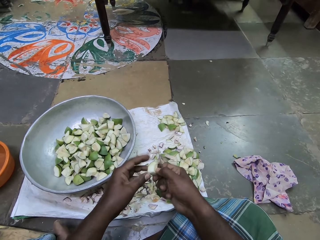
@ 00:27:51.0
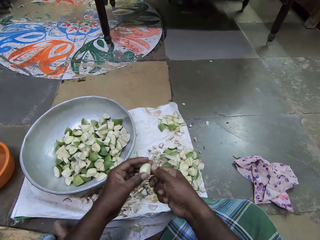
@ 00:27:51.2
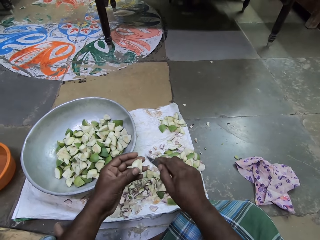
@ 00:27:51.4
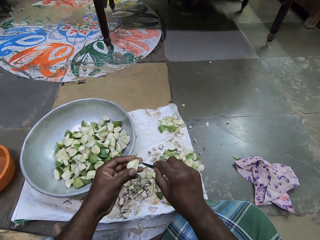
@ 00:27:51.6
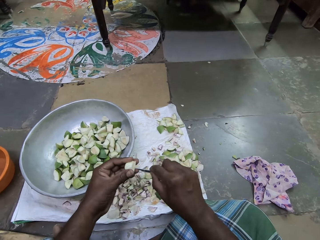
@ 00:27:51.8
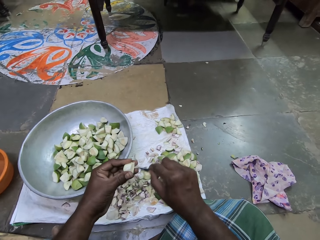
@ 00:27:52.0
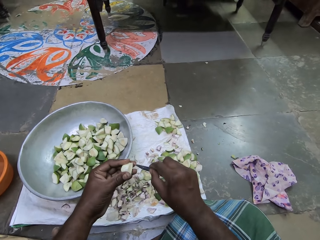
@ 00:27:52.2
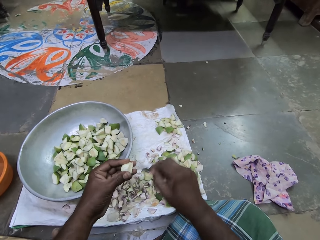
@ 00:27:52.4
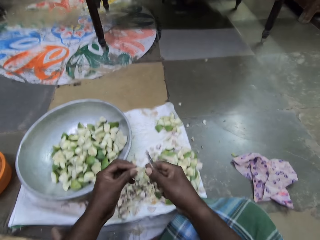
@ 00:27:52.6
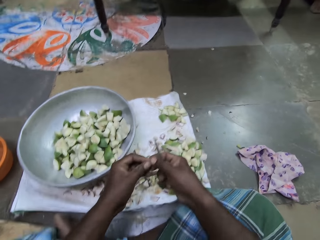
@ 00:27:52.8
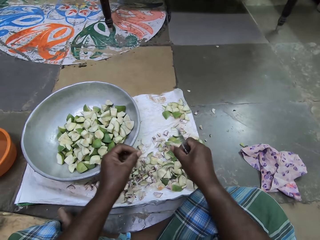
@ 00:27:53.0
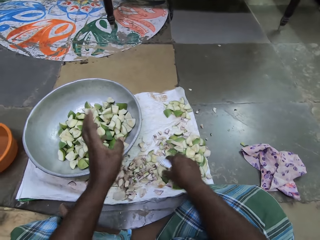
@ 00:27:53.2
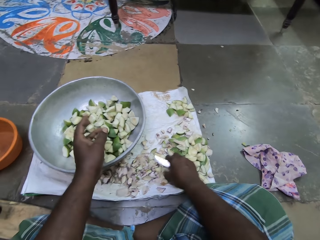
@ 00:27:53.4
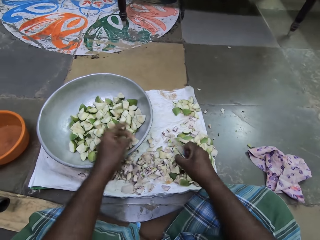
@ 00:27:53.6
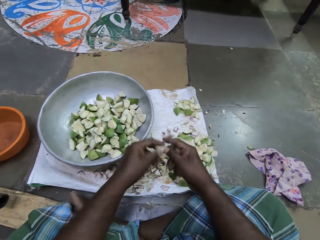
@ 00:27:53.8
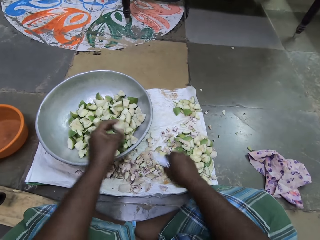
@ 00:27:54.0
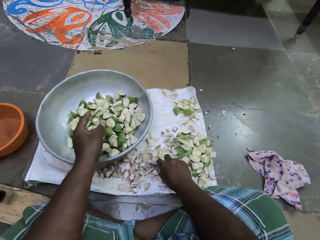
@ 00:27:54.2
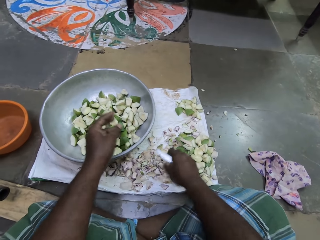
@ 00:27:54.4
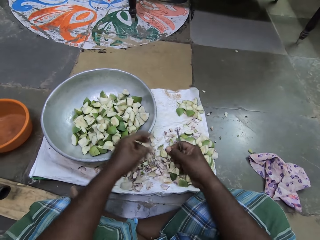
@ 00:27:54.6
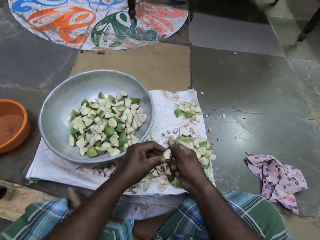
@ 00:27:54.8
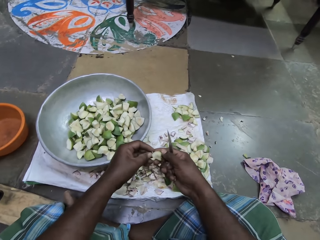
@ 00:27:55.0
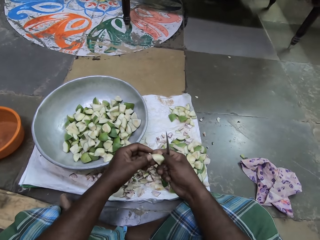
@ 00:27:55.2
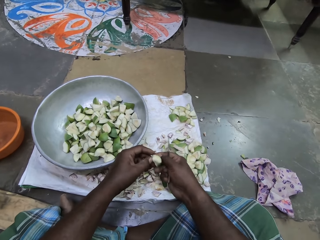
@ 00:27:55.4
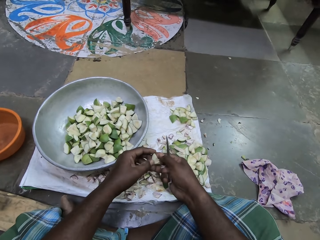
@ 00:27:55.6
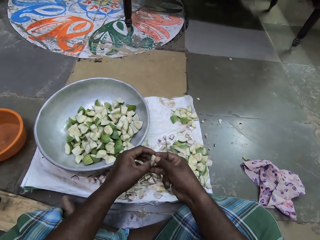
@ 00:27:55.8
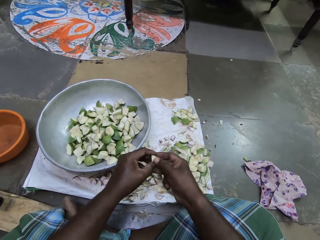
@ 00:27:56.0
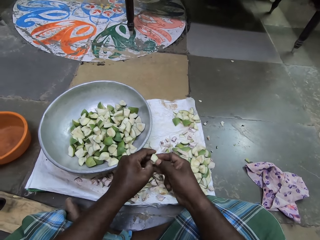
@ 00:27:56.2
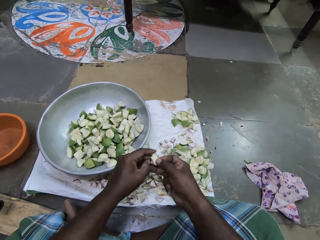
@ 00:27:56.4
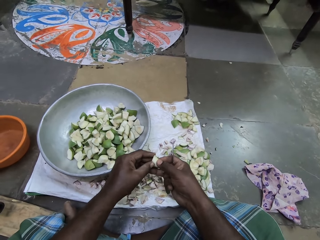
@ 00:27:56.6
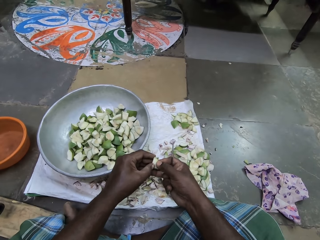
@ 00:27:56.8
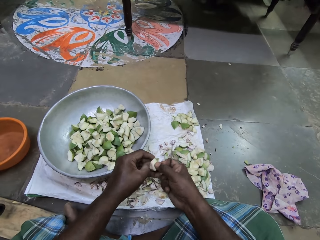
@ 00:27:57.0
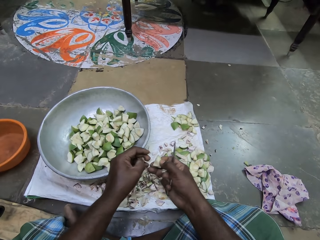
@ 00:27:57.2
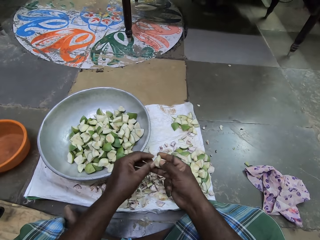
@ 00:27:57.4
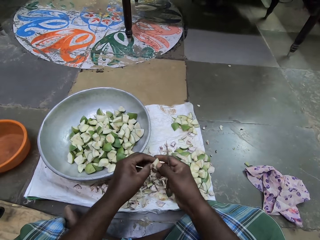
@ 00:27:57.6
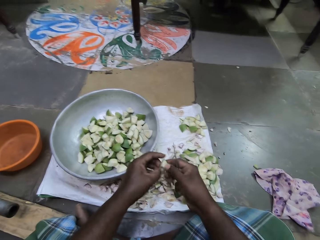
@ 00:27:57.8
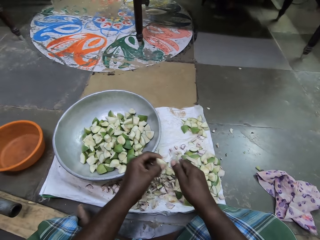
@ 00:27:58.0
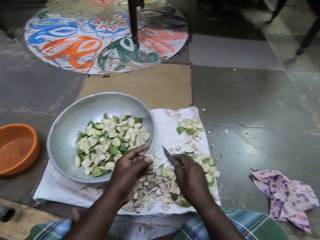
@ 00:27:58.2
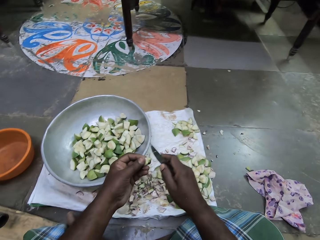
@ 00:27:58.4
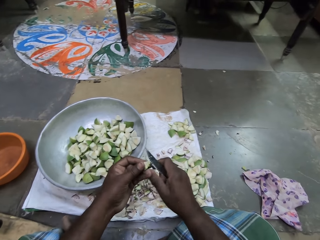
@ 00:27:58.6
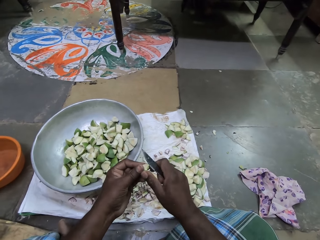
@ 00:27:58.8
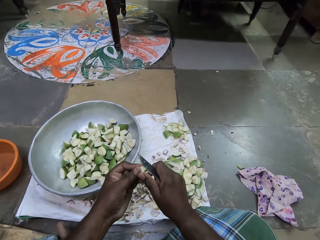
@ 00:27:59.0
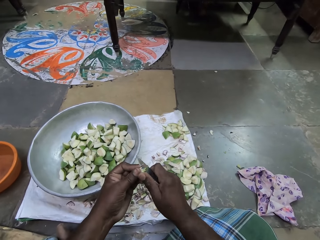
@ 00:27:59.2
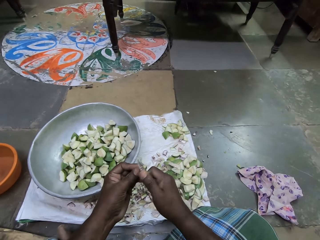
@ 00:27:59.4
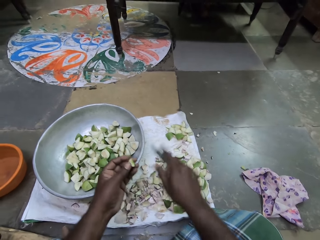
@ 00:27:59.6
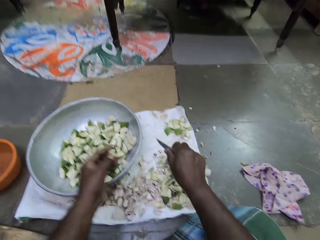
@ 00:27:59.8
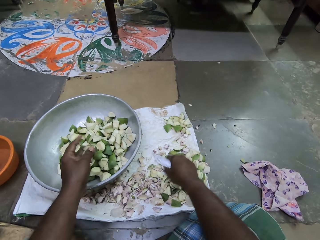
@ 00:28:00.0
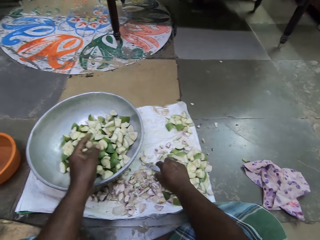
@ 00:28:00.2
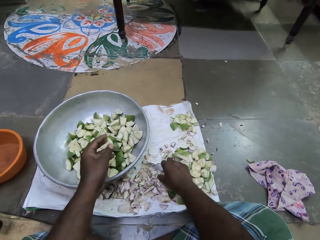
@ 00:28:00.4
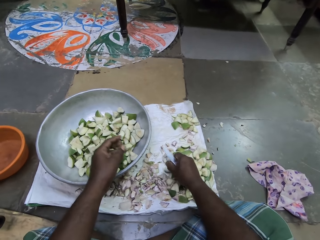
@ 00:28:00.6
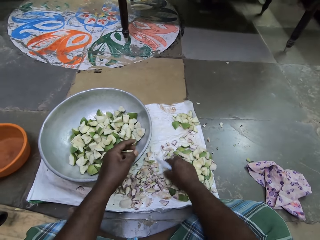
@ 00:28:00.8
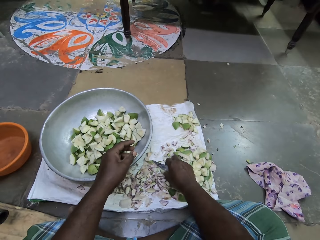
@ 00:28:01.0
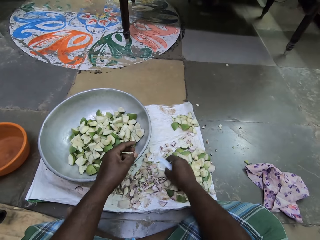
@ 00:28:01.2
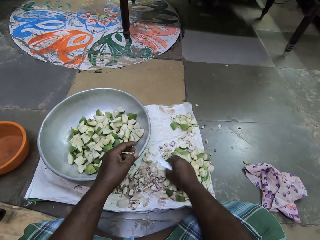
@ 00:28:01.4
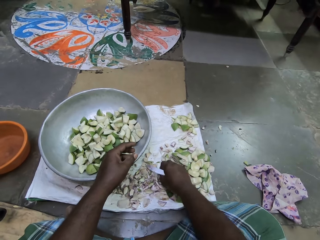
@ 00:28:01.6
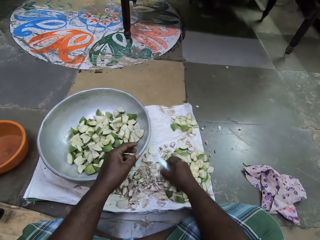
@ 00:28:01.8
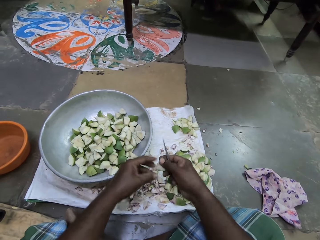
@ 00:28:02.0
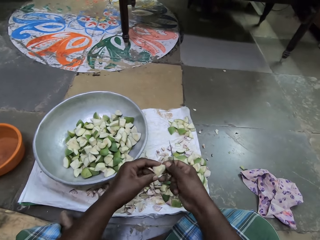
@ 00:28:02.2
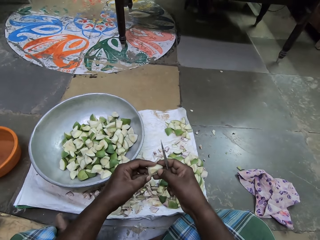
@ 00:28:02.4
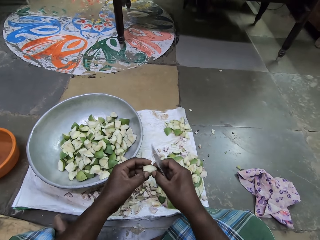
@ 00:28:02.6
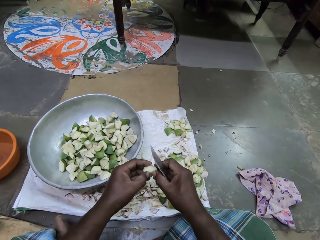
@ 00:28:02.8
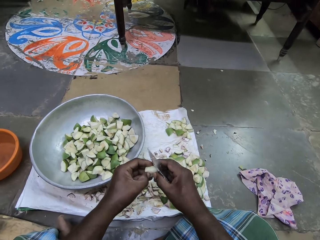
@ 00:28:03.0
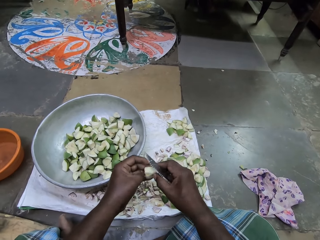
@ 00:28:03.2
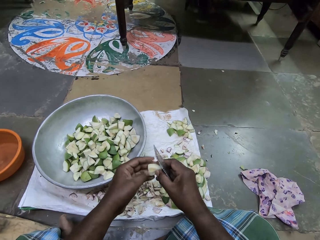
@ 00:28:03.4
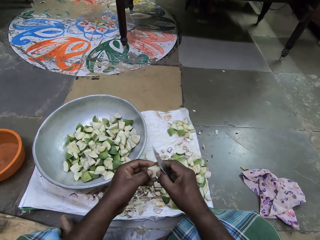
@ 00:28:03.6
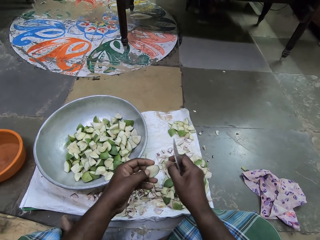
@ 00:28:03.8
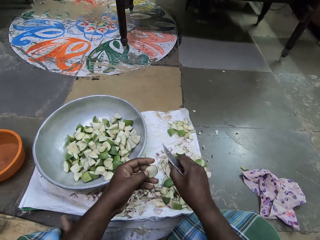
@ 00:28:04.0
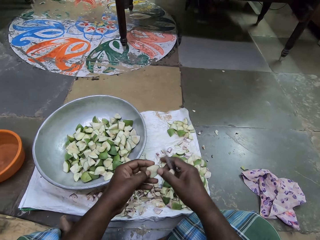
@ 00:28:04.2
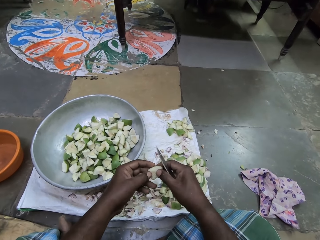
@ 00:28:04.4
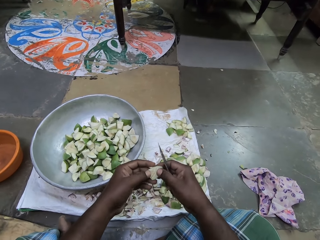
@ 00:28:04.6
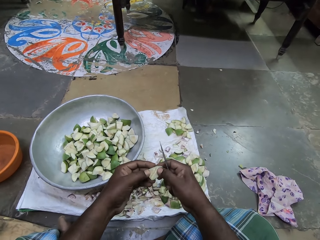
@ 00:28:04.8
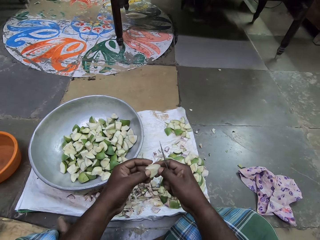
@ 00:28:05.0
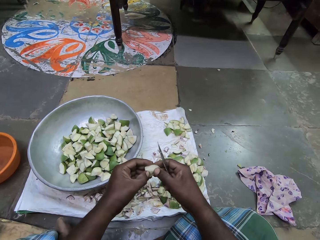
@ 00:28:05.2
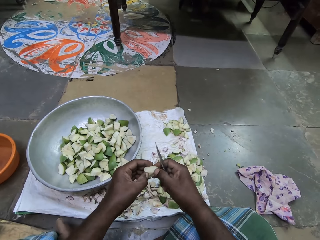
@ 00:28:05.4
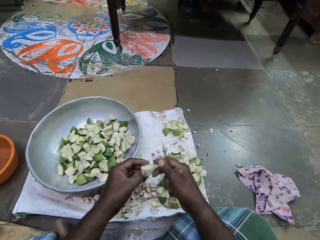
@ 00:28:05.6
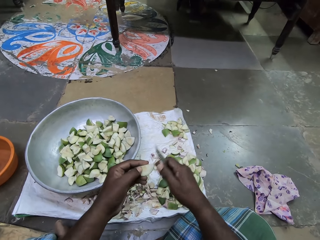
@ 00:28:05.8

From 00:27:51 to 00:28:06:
The camera wearer picks the diced apple on the sack on the floor with her right hand. She passes the diced apple to her left hand. She drops the diced apple in the pot on the sack on the floor with her left hand. She picks a diced apple on the sack on the floor with her right hand. She holds the diced apple with both hands. She peels the diced apple in her right hand with her left hand. She passes the diced apple to her left hand. She cuts the diced apple in her left hand with the knife in her right hand. She drops the diced apple in the pot on the sack on the floor with her left hand. She picks a diced apple on the sack on the floor with her right hand. She peels the diced apple in her right hand with her left hand.

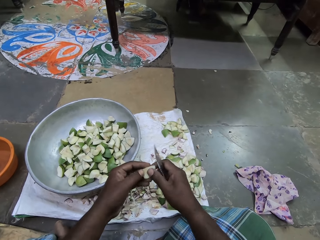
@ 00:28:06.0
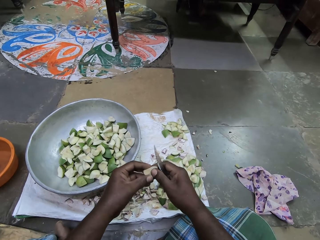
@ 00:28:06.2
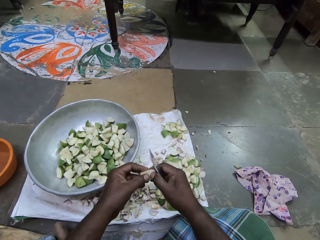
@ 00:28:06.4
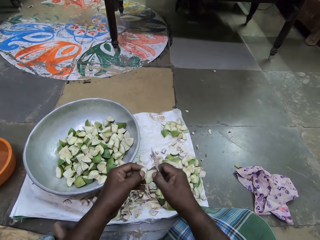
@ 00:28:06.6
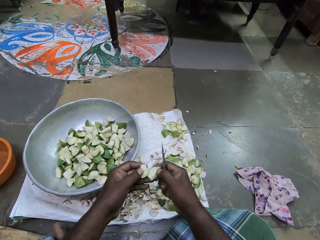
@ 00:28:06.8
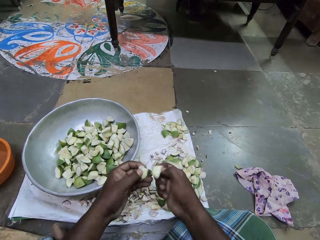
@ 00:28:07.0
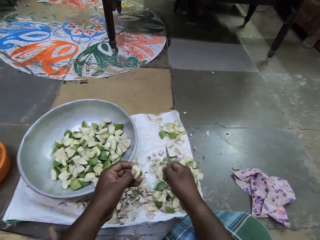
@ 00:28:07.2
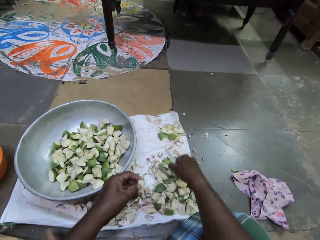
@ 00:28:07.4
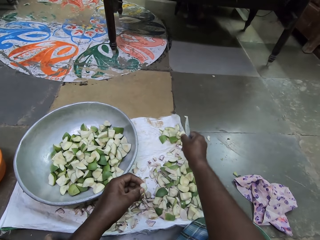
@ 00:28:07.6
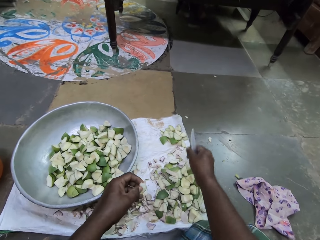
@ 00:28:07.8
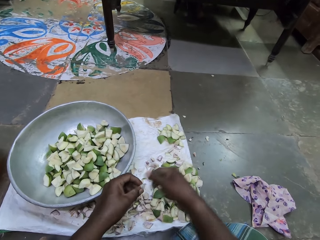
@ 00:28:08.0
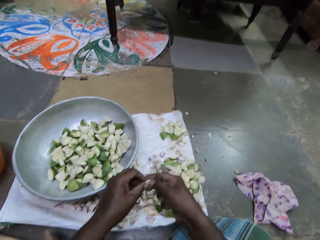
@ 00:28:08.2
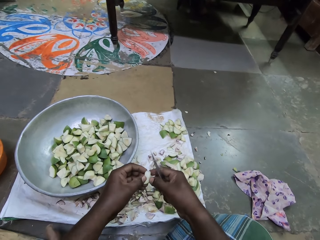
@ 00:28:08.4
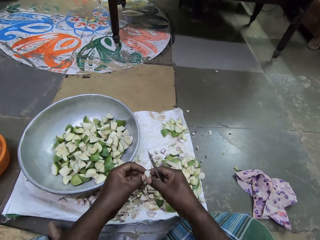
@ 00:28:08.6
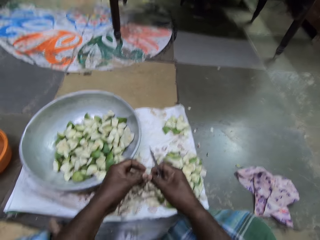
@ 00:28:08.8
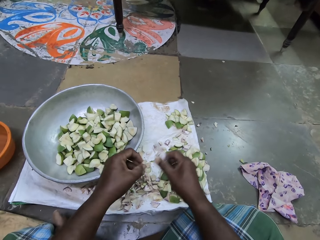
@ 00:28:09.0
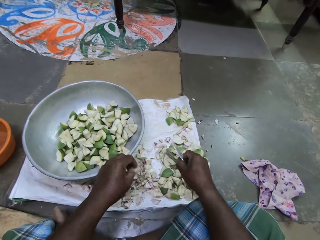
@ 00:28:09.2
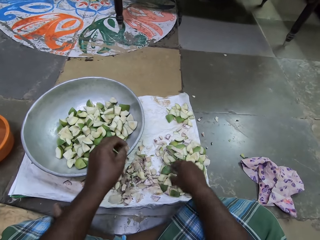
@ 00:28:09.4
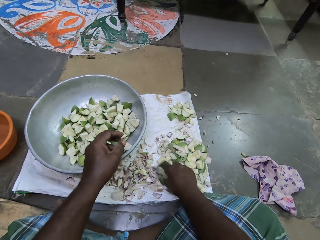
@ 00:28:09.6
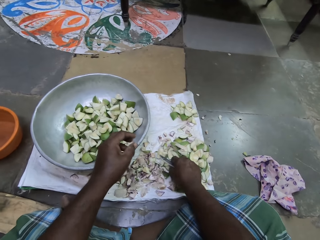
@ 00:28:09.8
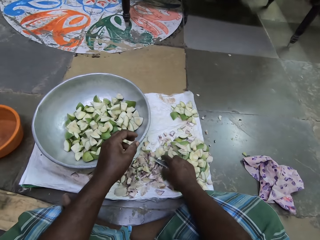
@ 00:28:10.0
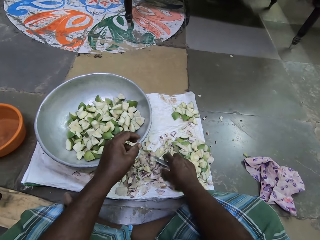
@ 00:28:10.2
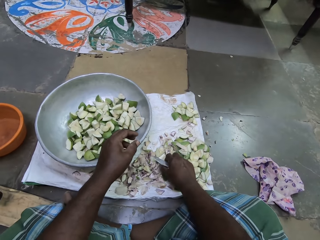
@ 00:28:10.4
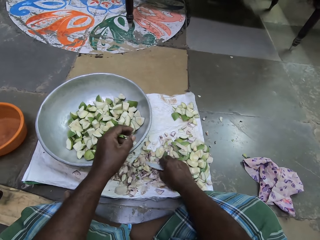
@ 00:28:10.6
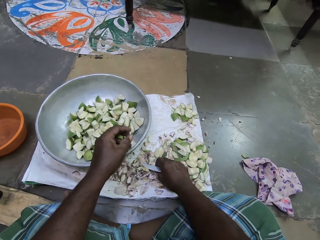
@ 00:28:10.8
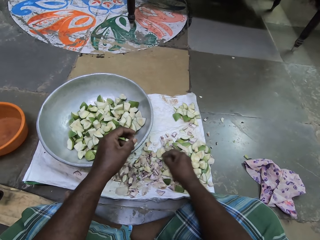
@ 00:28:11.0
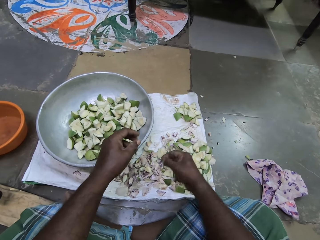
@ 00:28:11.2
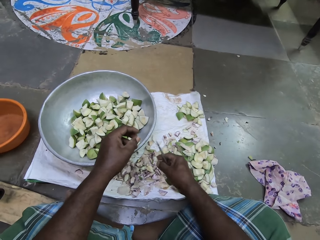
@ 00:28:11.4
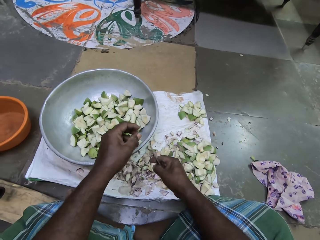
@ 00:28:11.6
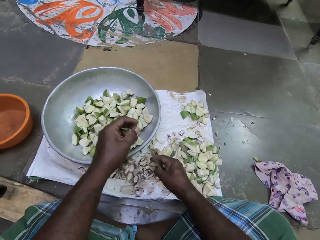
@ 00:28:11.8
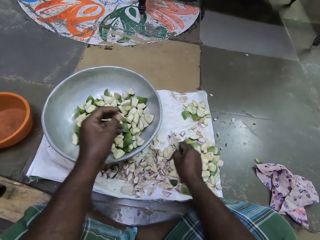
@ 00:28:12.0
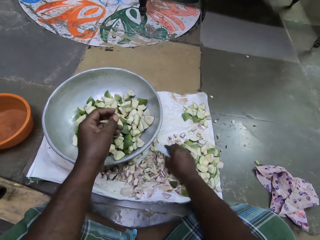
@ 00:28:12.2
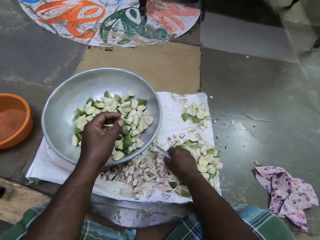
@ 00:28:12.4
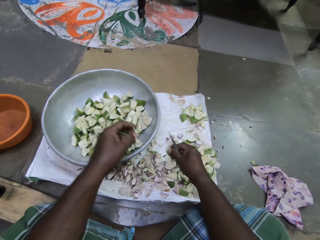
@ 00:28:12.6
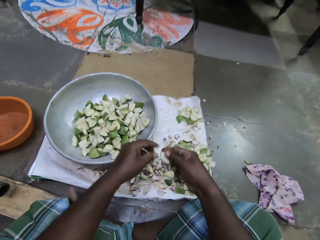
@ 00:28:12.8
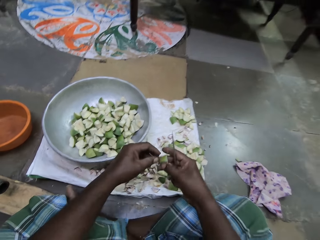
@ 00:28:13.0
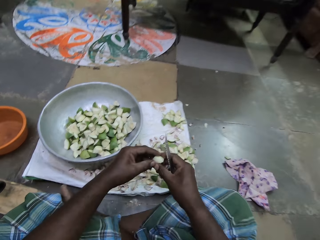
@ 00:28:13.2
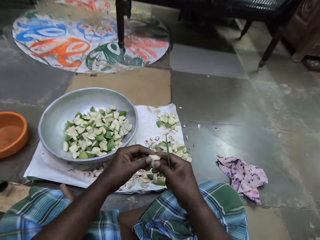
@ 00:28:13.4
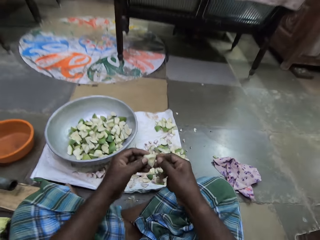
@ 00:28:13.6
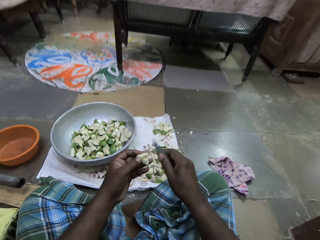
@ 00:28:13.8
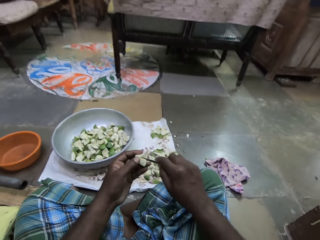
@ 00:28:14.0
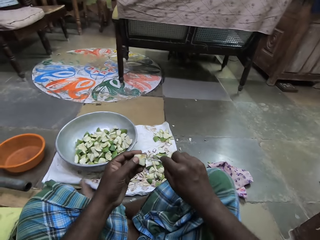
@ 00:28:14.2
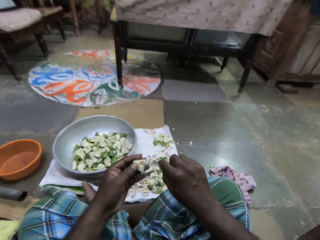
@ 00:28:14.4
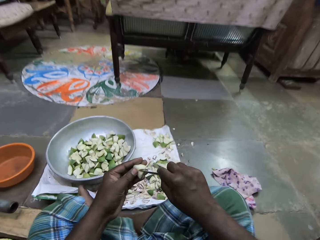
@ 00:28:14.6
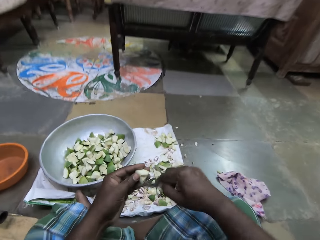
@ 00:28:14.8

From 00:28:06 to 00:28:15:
The camera wearer slices a vegetable. She drops a diced apple on the sack on the floor with her right hand. She holds a diced apple with both hands. She drops the diced apple on the sack on the floor with her left hand. She picks a diced apple on the sack on the floor with her right hand. She drops the diced apple on the sack on the floor with her right hand. She picks a diced apple on the sack on the floor with her right hand. She passes the diced apple to her left hand.
